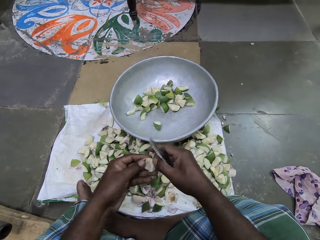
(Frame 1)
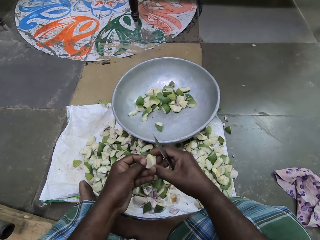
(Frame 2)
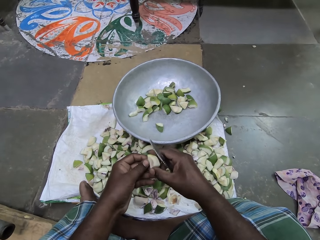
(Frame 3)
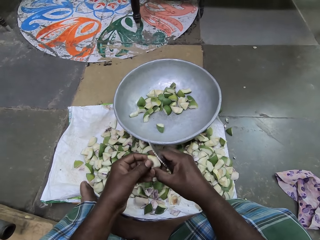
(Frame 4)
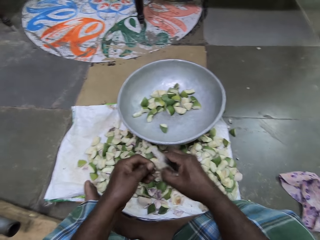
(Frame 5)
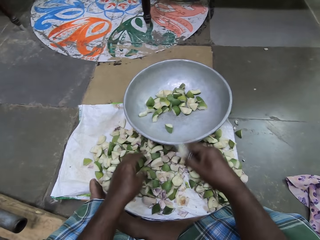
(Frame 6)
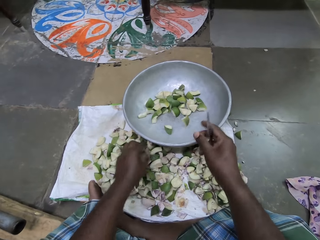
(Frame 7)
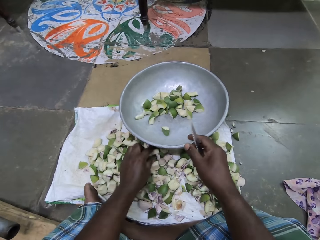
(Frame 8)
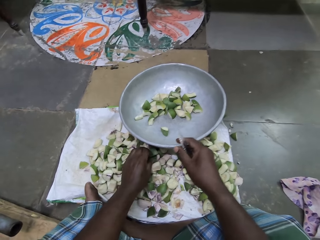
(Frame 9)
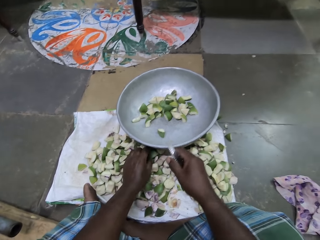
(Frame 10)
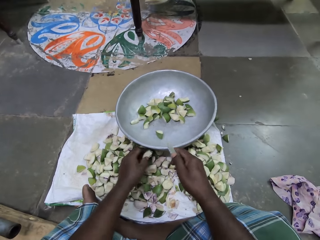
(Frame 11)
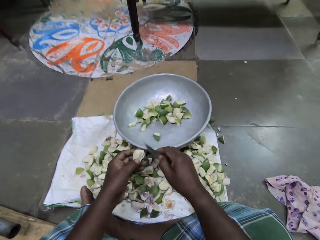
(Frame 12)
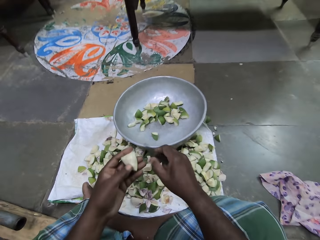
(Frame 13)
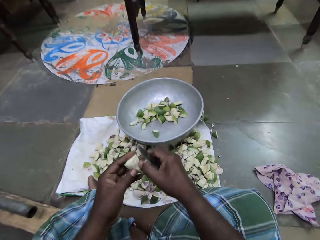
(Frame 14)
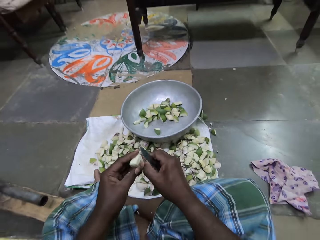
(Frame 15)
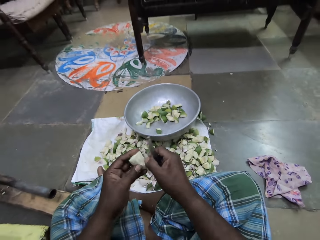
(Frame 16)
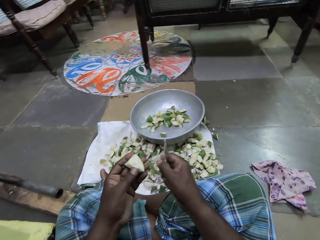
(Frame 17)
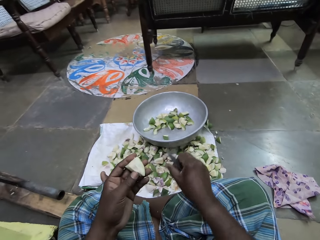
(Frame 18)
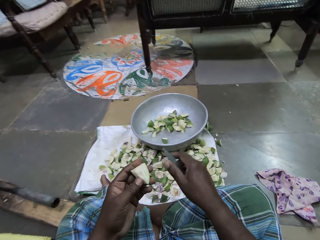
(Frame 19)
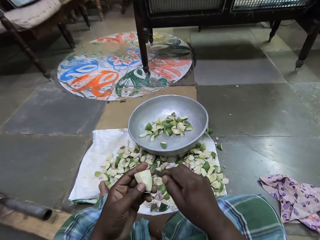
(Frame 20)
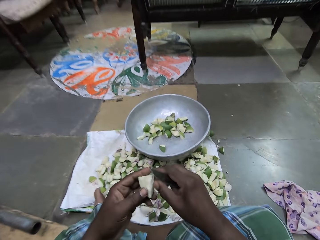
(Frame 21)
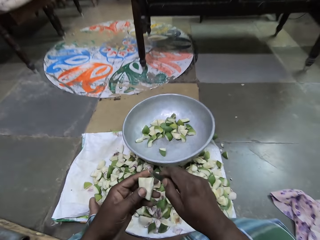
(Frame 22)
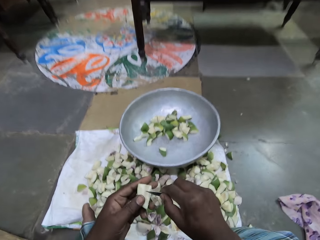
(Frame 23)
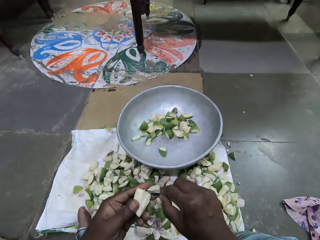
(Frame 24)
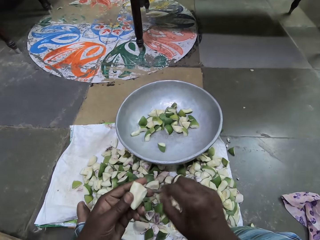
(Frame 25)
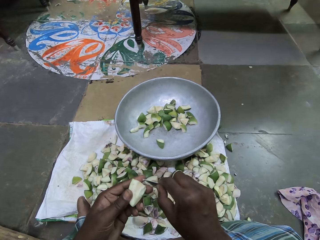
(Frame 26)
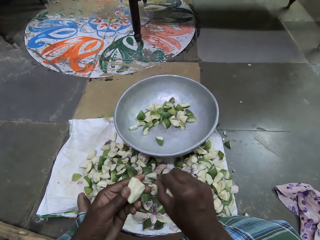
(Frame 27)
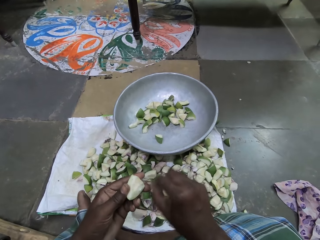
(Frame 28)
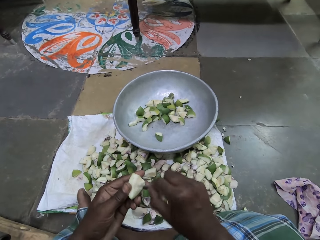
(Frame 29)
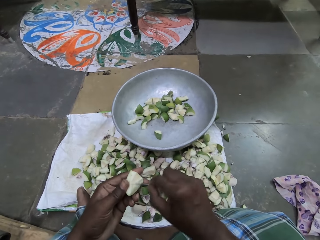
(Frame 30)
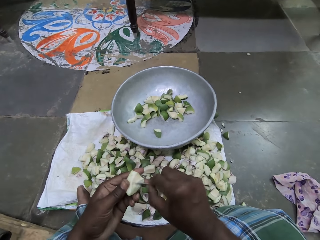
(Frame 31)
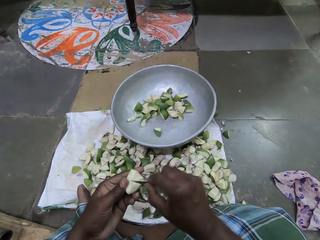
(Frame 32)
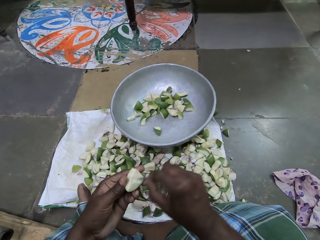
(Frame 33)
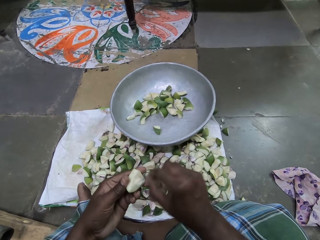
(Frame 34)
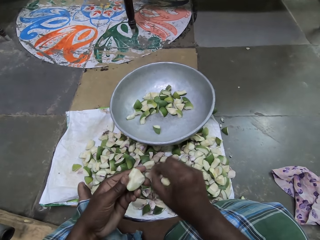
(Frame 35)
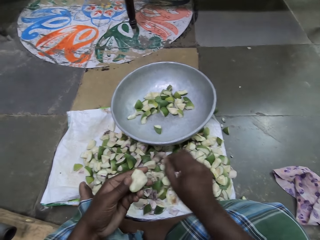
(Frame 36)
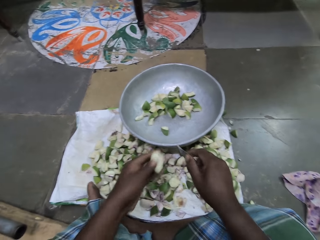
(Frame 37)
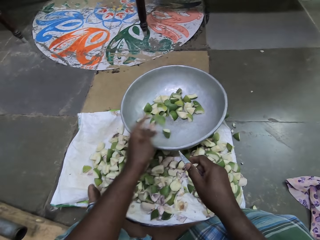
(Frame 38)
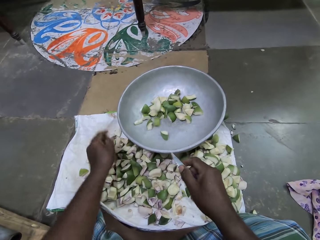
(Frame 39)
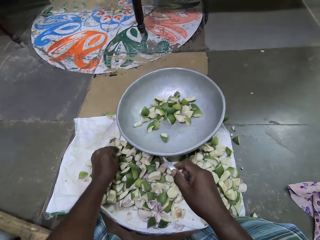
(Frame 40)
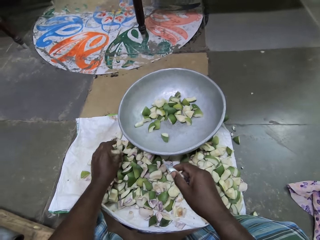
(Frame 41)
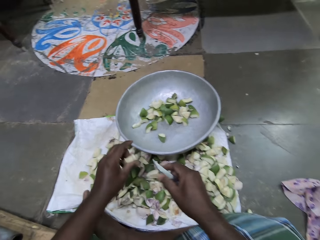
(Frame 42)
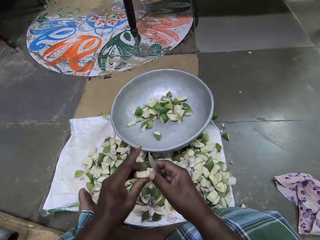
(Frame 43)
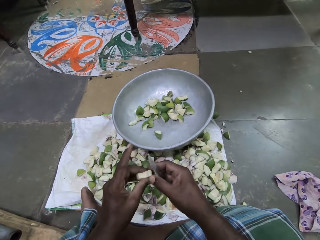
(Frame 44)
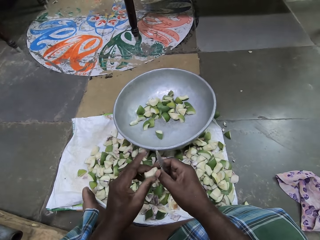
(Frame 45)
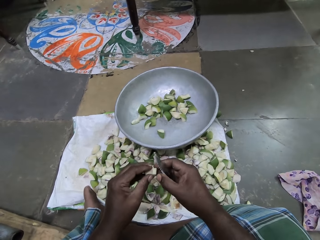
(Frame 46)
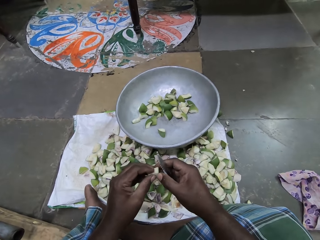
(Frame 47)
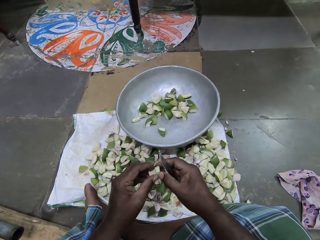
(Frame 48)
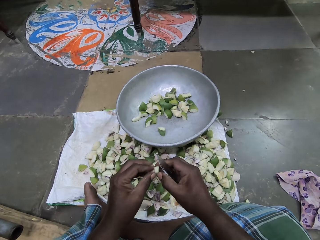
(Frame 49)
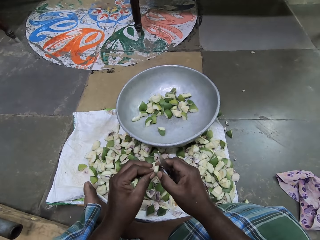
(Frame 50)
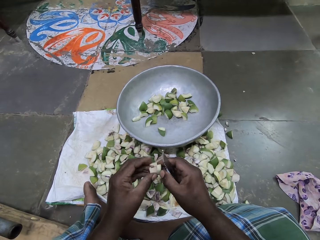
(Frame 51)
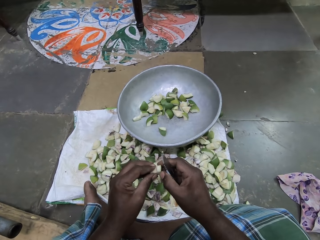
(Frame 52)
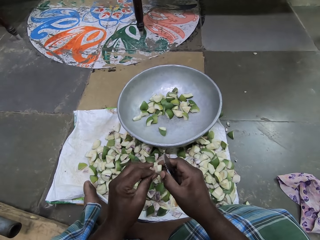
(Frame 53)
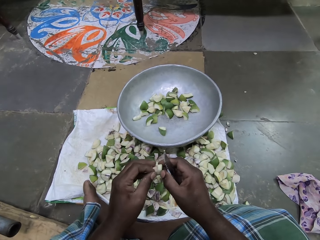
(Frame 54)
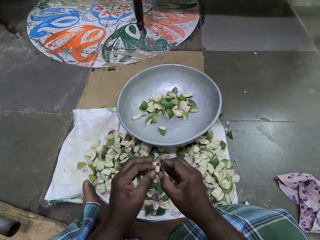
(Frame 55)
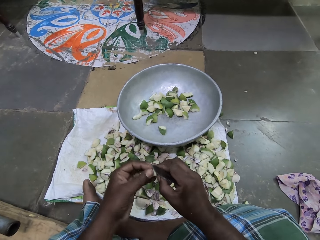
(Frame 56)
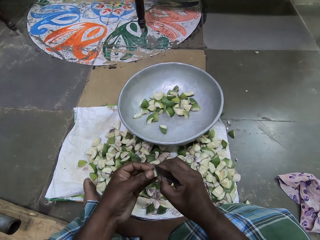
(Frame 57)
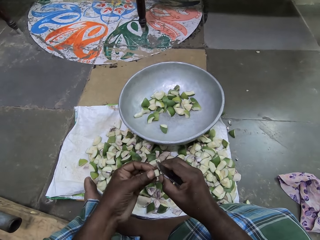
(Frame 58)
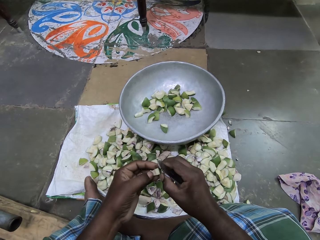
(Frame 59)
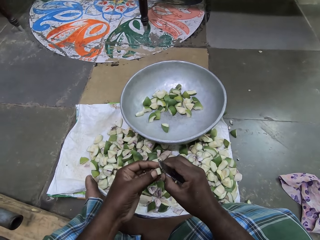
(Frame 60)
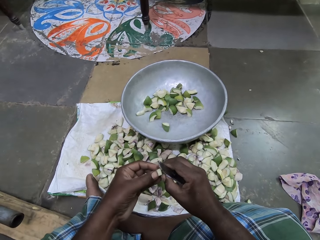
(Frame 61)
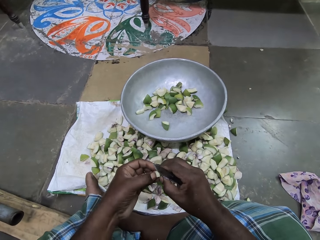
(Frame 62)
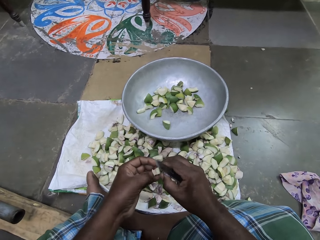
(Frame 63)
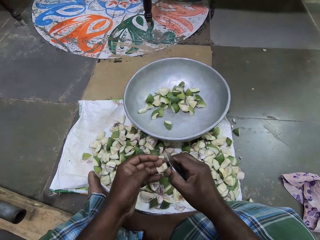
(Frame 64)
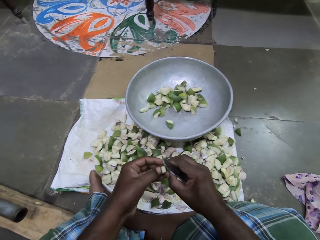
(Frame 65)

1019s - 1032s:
The camera wearer drops the piece of apple in her right hand into the pan on the sack. She picks up a piece of apple from the sack on the floor with her left hand. She holds something. She removes a seed from the piece of apple in her left hand with her right hand. She scrapes the piece of apple in her left hand with the knife in her right hand. She removes something with the knife. She drops the piece of apple in her left hand into the pan on the sack. She picks up a piece of apple from the sack on the floor with her left hand. She passes the piece of apple in her left hand to her right hand. She scrapes the piece of apple in her right hand with her left hand. She removes something with her hand.

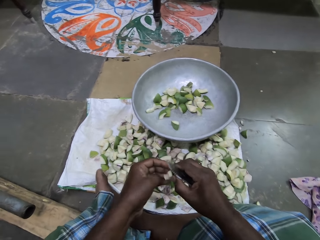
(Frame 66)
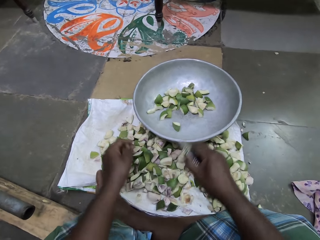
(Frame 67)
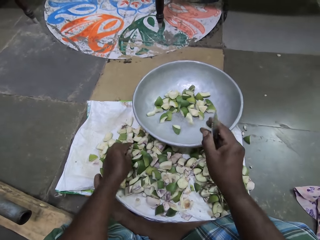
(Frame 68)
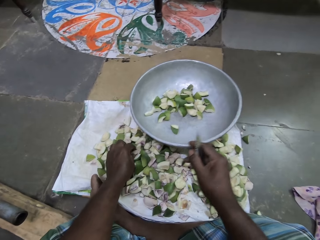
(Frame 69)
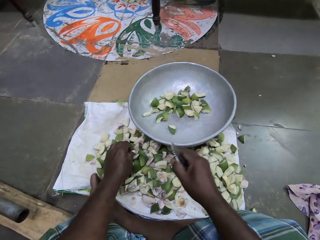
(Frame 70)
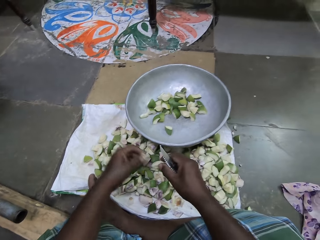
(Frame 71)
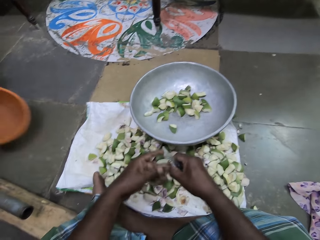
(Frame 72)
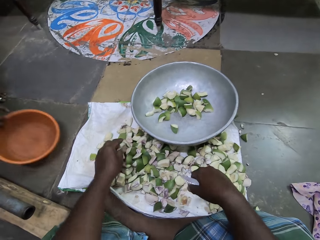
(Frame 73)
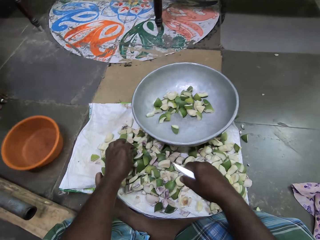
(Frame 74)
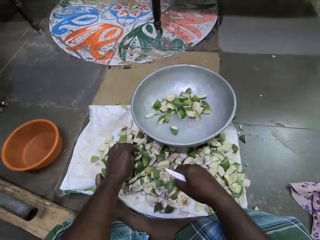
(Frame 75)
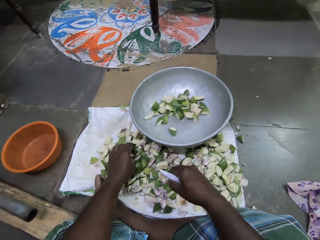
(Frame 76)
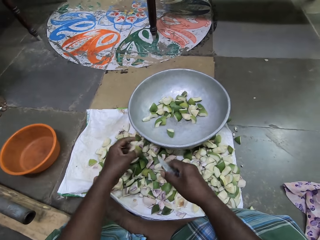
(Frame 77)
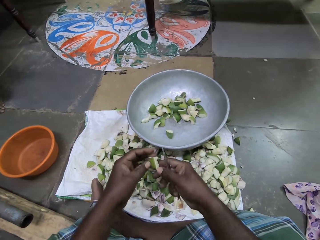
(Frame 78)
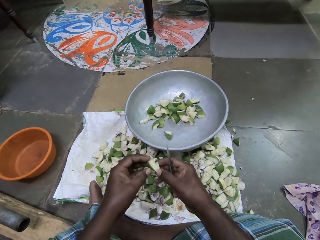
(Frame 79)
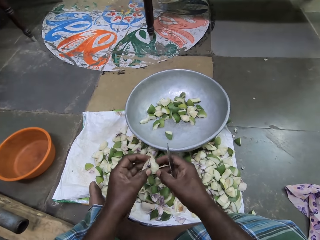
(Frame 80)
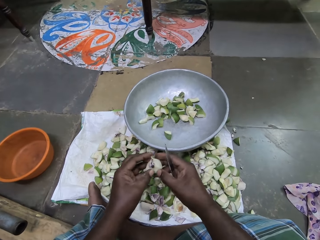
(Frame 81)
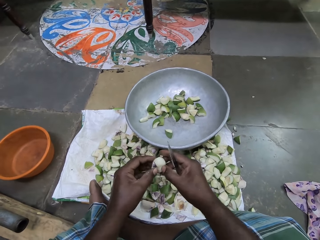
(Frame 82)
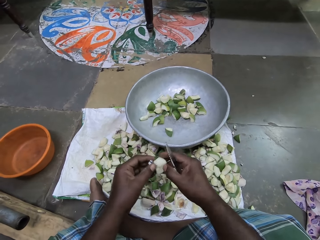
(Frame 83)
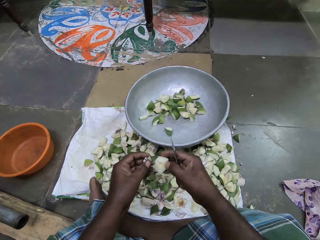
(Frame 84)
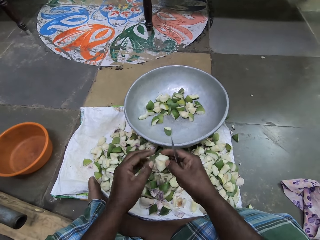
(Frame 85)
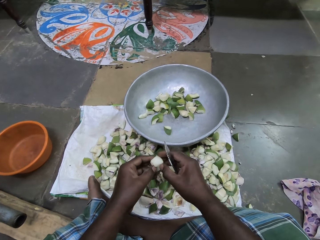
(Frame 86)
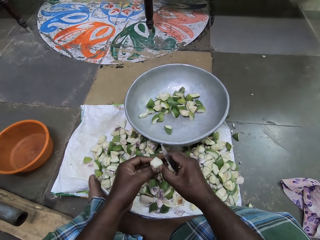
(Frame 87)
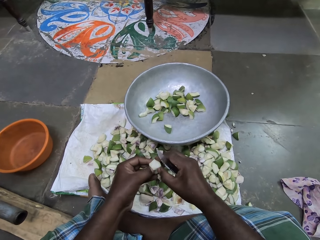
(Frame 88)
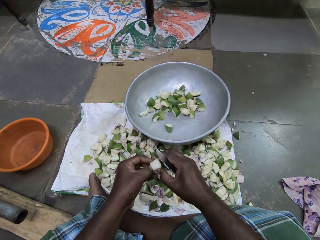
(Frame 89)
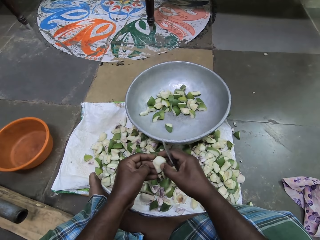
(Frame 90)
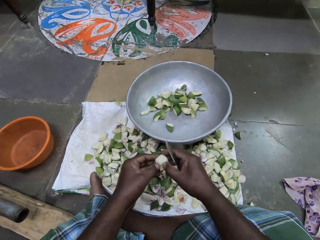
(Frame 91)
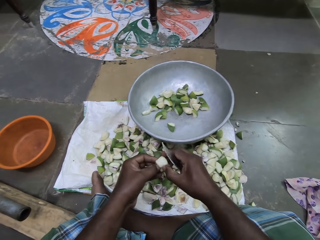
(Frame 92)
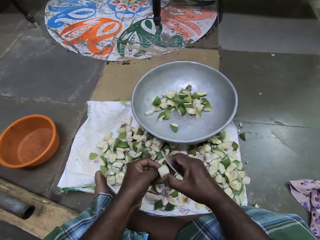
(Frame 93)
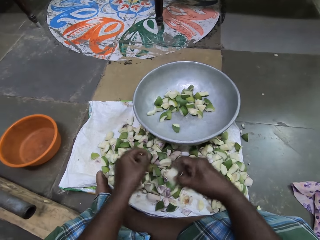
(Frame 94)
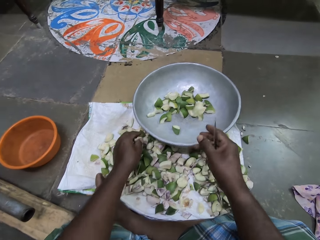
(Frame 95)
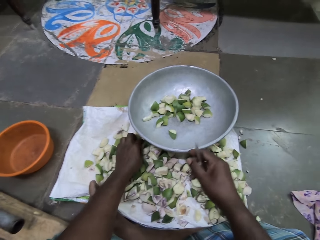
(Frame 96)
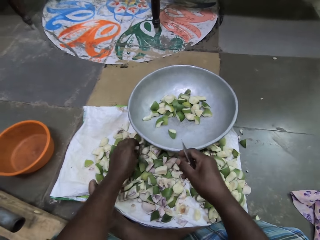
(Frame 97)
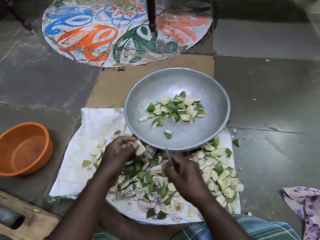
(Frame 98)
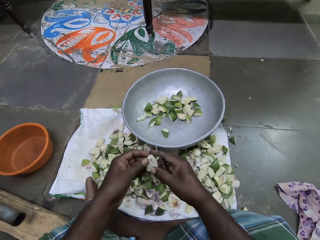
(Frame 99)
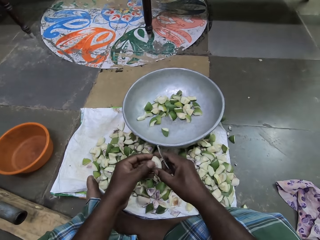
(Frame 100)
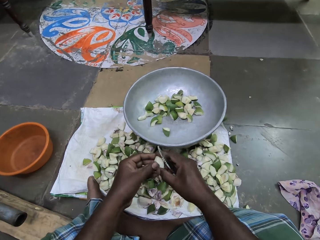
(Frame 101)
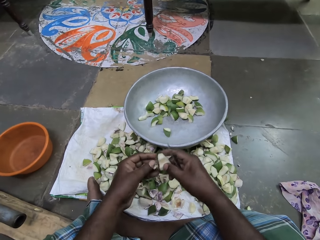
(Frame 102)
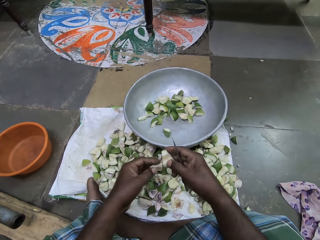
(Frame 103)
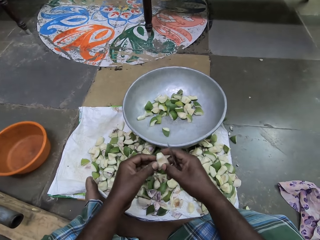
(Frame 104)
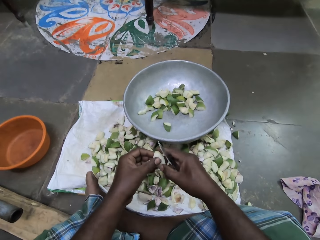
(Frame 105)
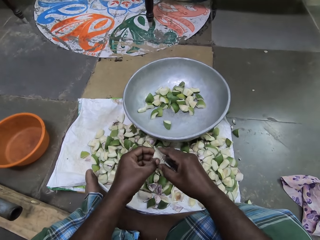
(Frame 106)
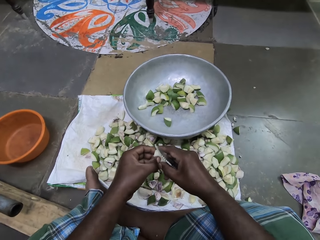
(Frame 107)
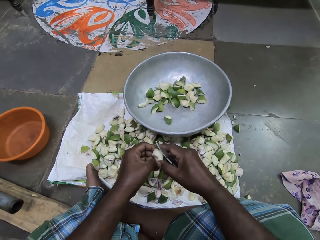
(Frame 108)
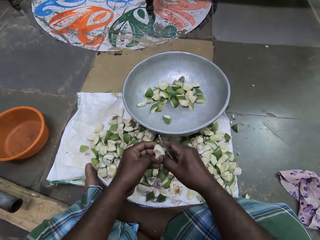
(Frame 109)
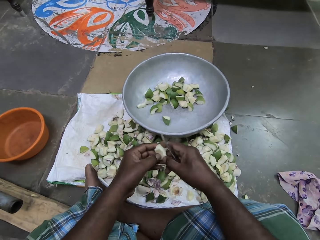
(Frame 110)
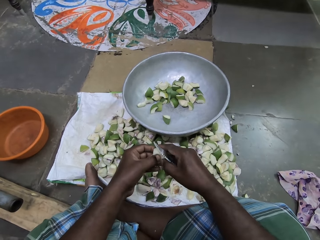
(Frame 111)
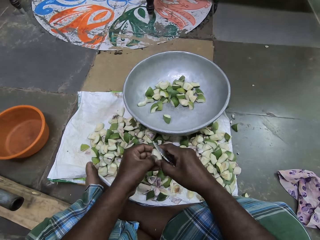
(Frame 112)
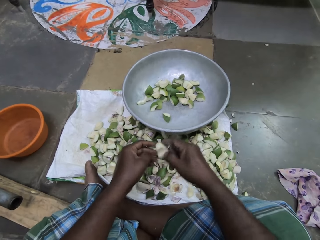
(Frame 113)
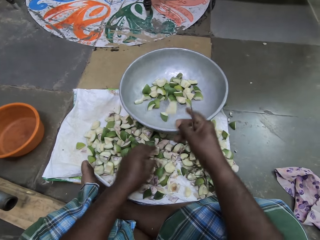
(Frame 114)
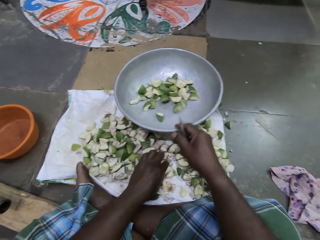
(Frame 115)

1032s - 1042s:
The camera wearer drops the piece of apple in her right hand into the pan on the sack. She picks up a piece of apple from the sack on the floor with her left hand. She passes the piece of apple in her left hand to her right hand. She drops the piece of apple in her right hand on the floor. The woman drops a bowl in her right hand on the floor. The camera wearer picks up a piece of apple from the sack on the floor with her left hand. She passes the piece of apple in her left hand to her right hand. She holds something. She removes a seed from the piece of apple in her right hand with her left hand. She scrapes the piece of apple in her right hand with her left hand. She drops the piece of apple in her right hand on the floor. She picks up a piece of apple from the sack on the floor with her left hand. She passes the piece of apple in her left hand to her right hand. She removes a seed from the piece of apple in her right hand with her left hand. She scrapes the piece of apple in her right hand with her left hand.
